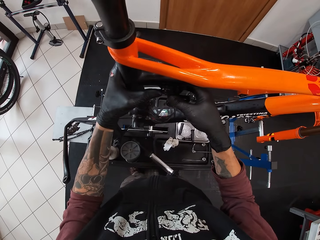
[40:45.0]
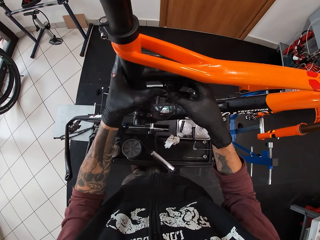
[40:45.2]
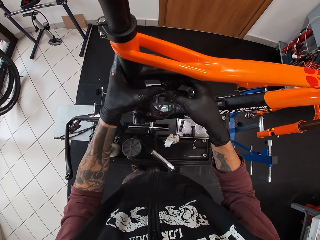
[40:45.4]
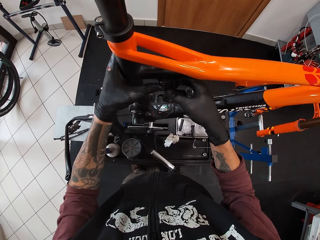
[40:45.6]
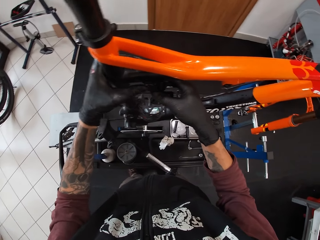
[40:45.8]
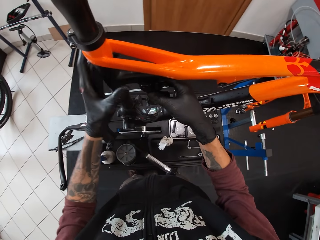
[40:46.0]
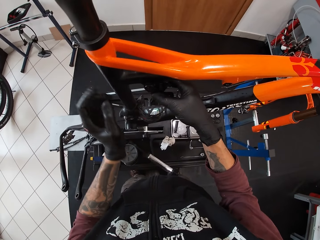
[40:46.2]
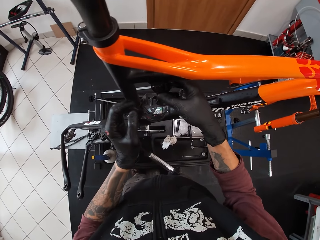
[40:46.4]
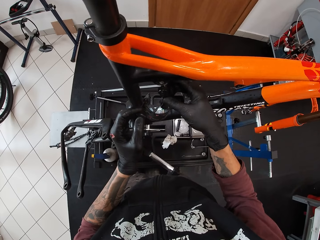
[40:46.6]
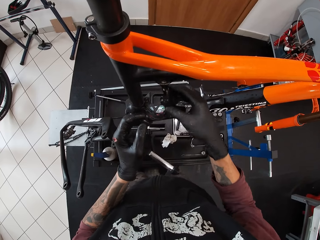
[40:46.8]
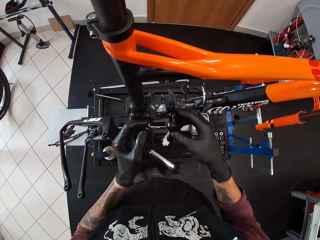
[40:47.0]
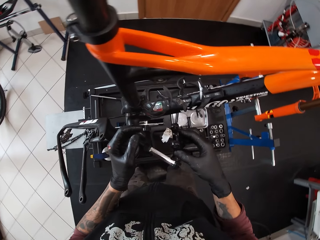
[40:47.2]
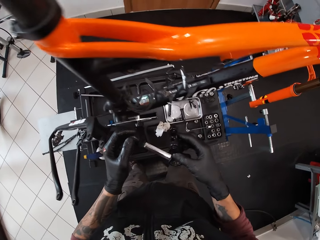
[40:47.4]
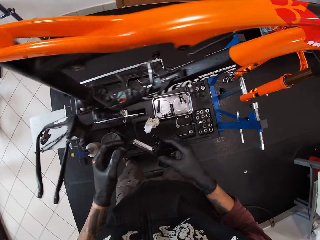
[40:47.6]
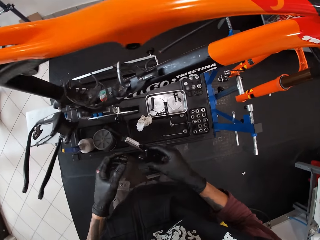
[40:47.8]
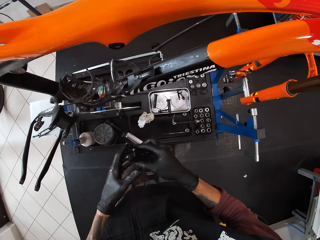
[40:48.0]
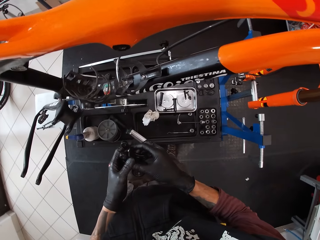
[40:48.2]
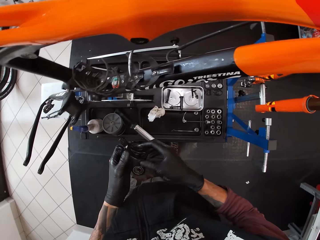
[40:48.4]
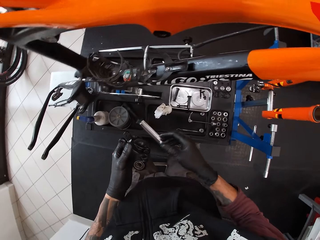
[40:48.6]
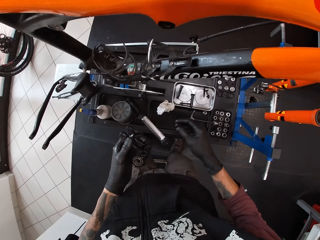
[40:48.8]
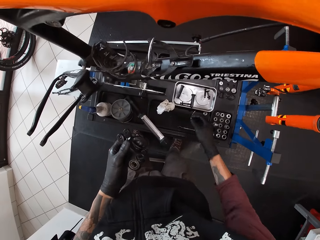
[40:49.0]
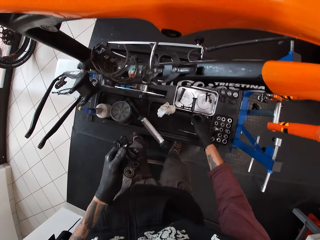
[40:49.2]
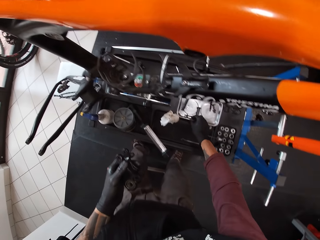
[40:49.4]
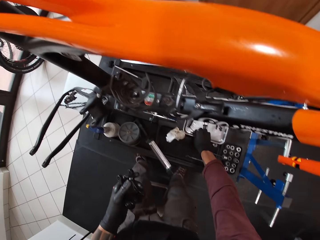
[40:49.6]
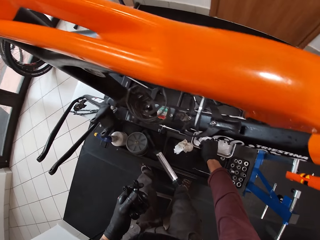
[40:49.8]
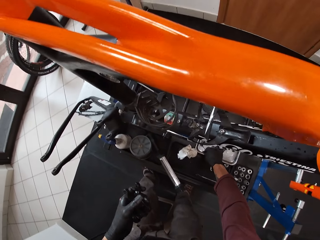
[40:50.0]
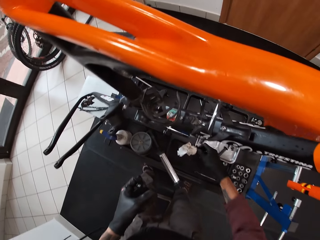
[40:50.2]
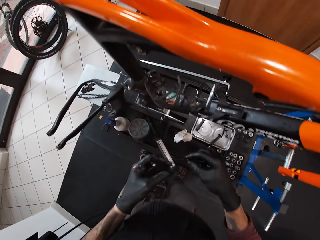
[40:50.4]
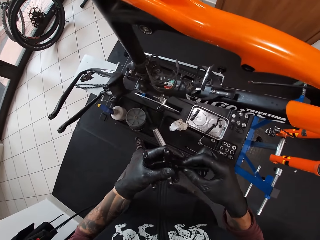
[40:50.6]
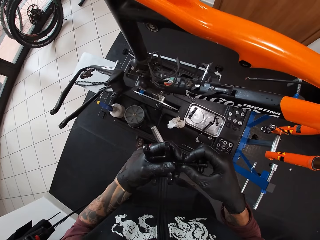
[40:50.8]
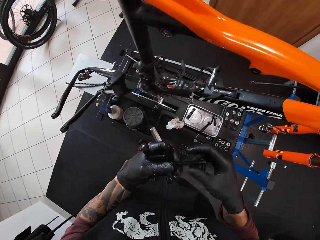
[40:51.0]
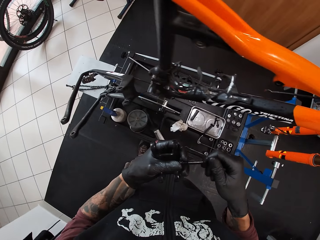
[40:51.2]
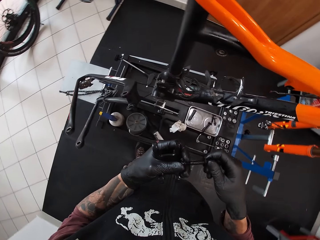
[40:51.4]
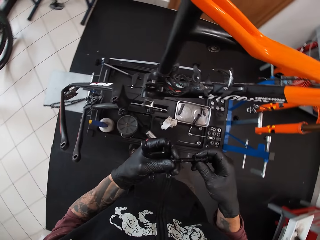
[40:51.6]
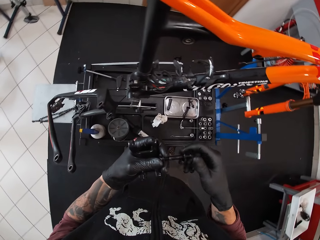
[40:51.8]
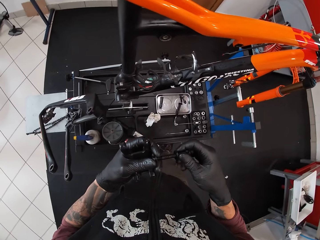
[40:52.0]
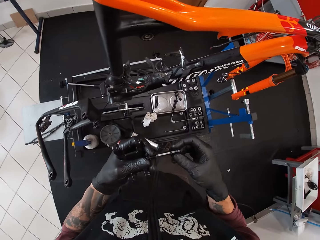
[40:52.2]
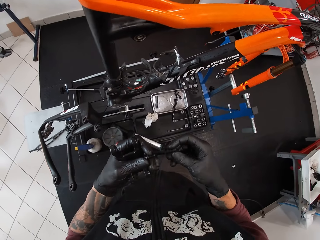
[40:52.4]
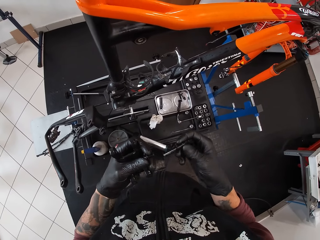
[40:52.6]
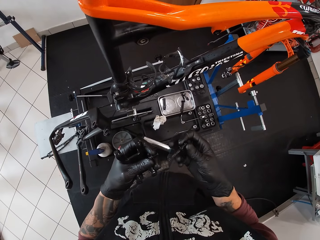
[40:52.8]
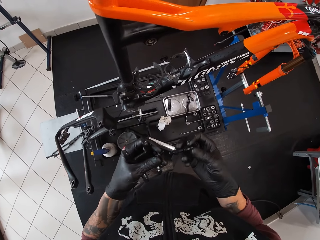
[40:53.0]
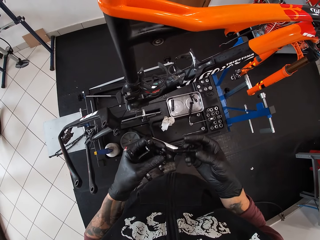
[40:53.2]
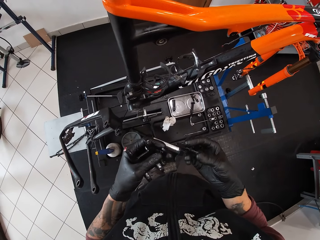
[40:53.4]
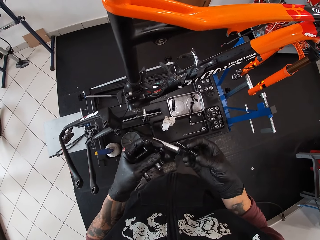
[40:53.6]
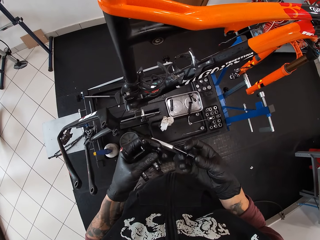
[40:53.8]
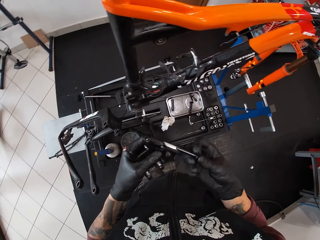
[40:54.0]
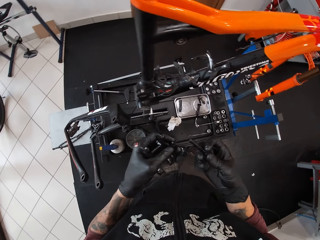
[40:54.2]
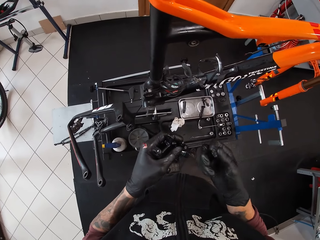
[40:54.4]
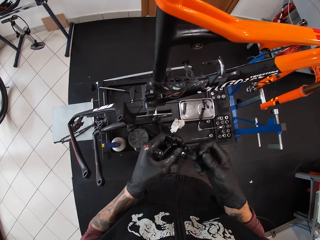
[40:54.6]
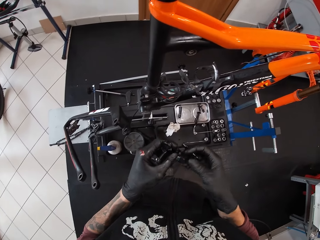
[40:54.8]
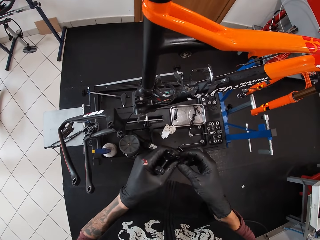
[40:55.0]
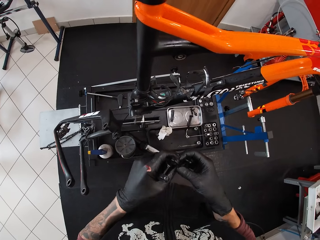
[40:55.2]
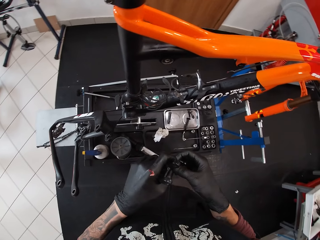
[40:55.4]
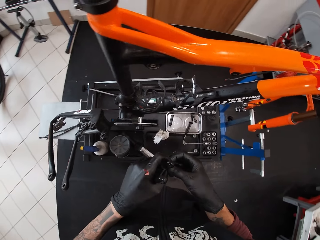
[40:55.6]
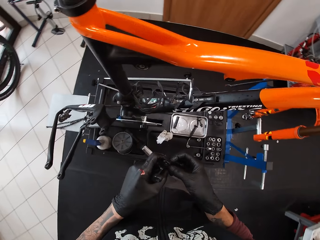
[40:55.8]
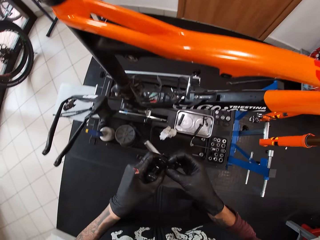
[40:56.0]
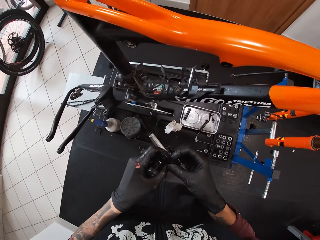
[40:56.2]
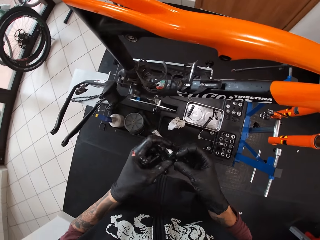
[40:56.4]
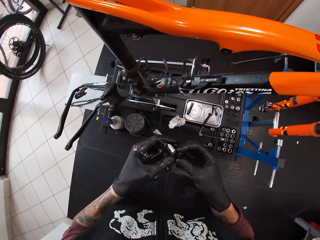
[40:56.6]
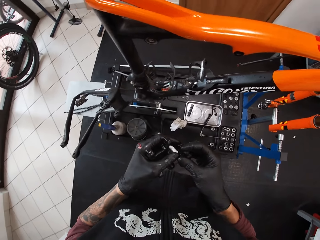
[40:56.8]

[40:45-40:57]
The camera wearer removes the joiner from the bicycle. He passes the frame spare to his left hand. He picks a bolt from a metal tray on a bench on a floor with his right hand. He holds the bolt with both hands. He disconnects the bolt from a bearing in his left hand with his right hand.

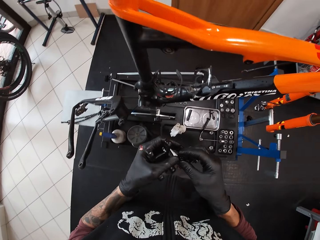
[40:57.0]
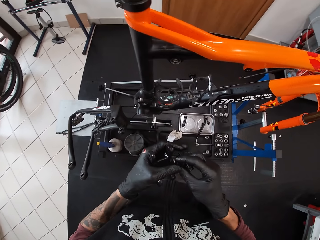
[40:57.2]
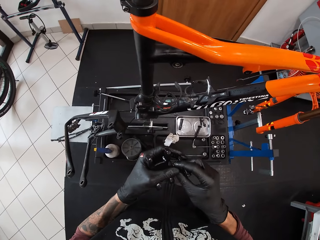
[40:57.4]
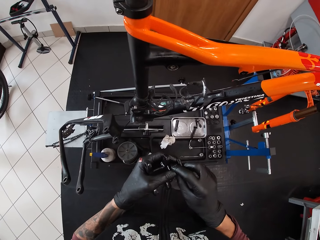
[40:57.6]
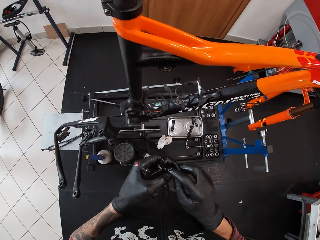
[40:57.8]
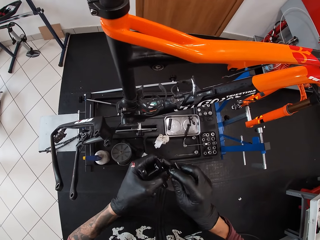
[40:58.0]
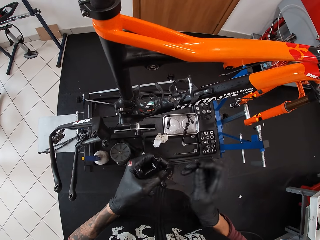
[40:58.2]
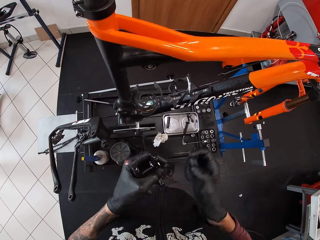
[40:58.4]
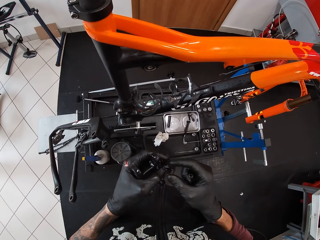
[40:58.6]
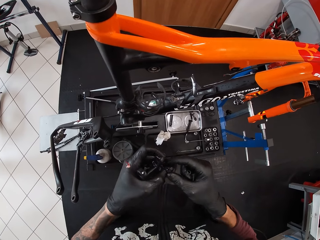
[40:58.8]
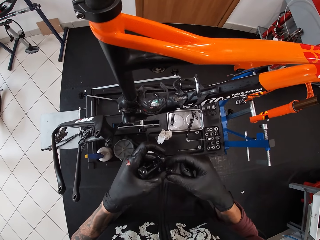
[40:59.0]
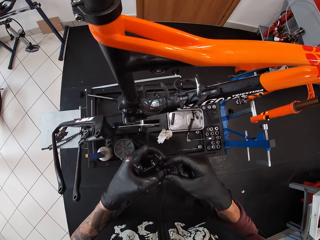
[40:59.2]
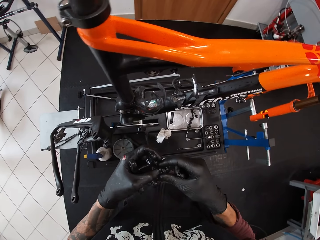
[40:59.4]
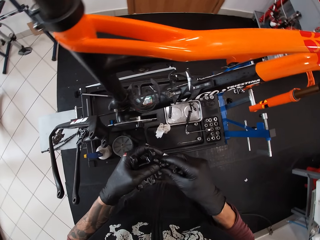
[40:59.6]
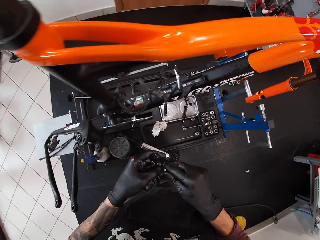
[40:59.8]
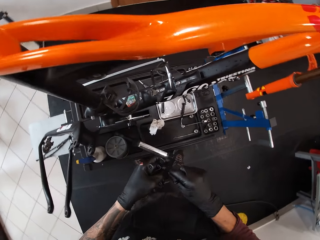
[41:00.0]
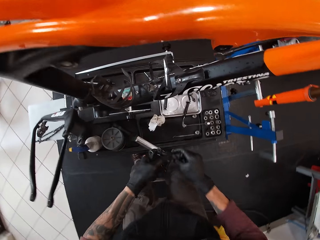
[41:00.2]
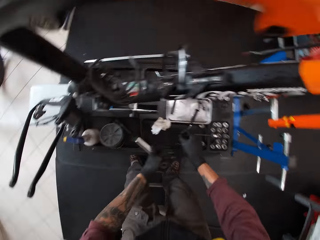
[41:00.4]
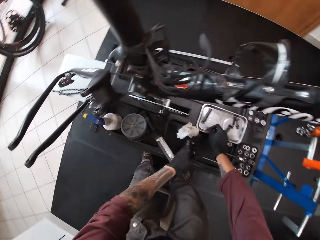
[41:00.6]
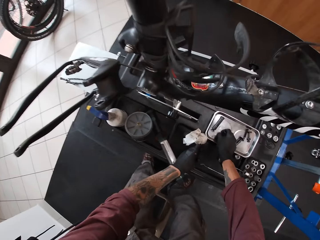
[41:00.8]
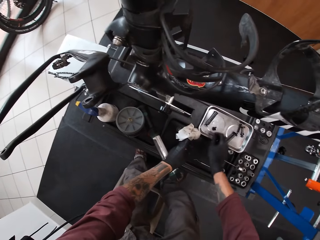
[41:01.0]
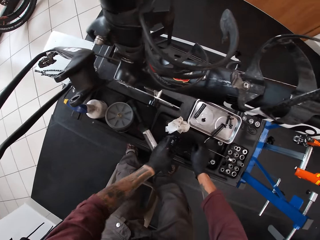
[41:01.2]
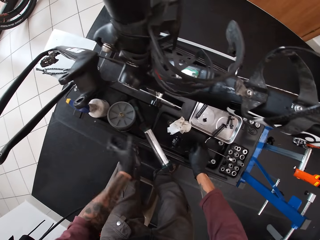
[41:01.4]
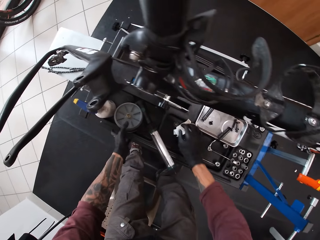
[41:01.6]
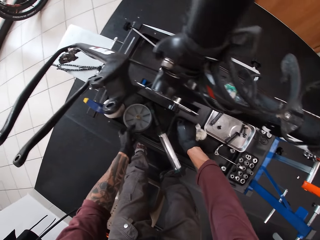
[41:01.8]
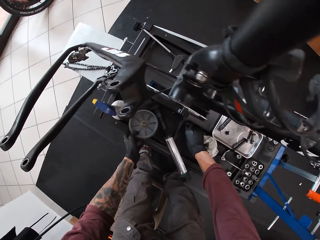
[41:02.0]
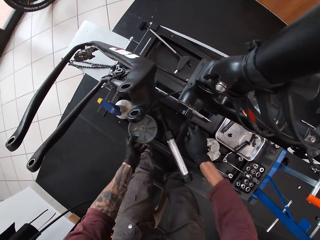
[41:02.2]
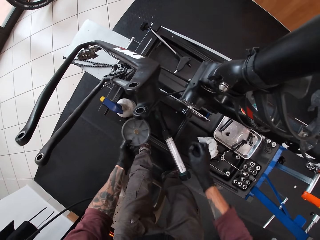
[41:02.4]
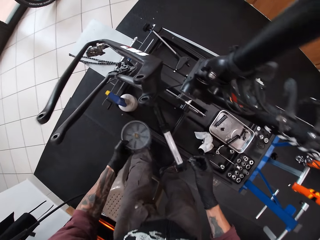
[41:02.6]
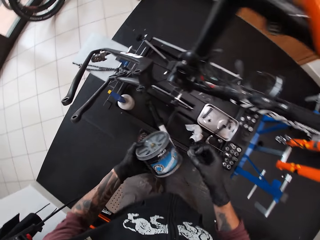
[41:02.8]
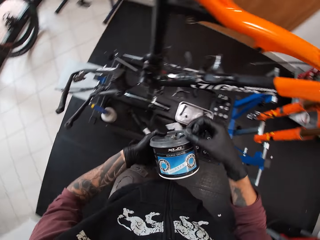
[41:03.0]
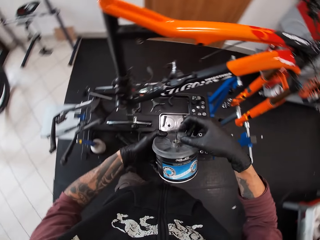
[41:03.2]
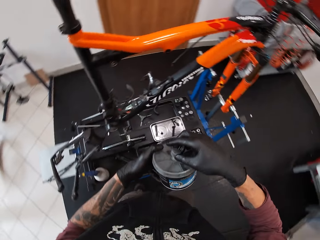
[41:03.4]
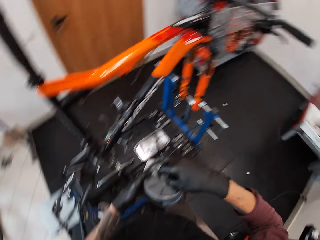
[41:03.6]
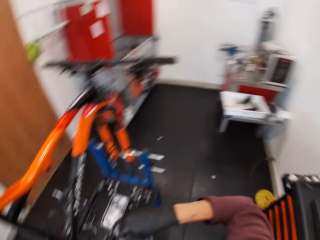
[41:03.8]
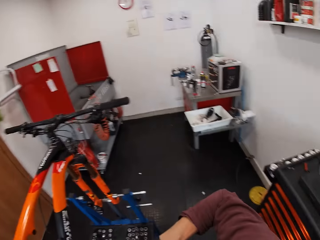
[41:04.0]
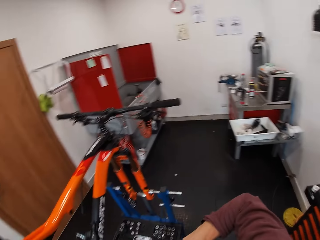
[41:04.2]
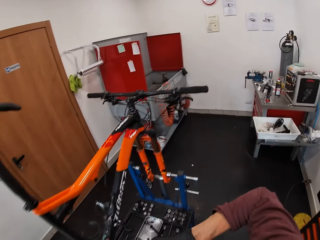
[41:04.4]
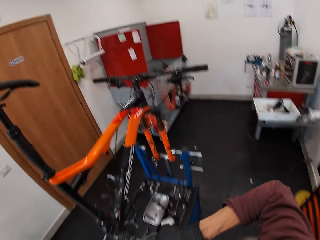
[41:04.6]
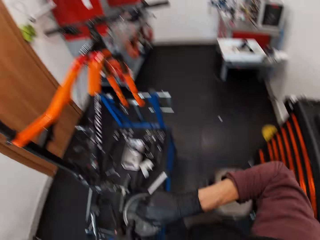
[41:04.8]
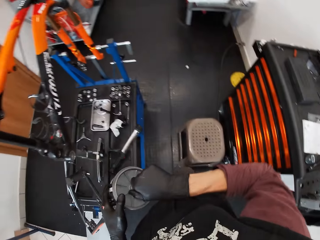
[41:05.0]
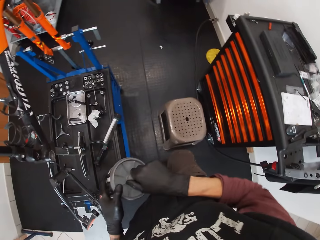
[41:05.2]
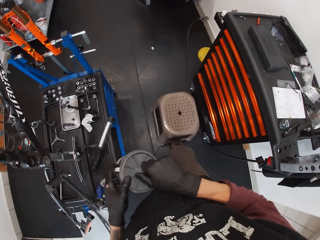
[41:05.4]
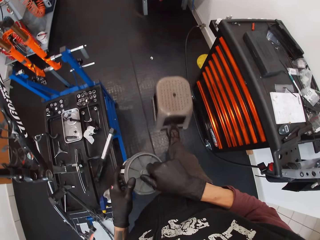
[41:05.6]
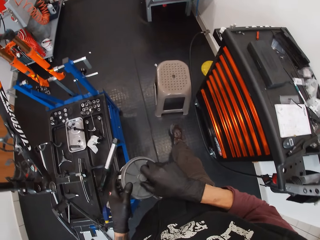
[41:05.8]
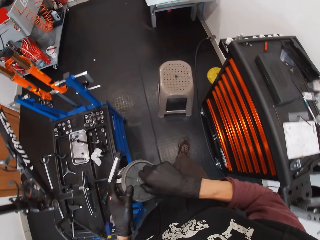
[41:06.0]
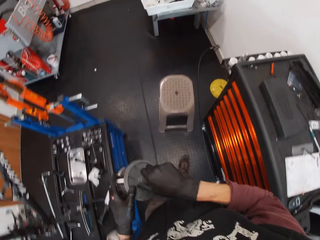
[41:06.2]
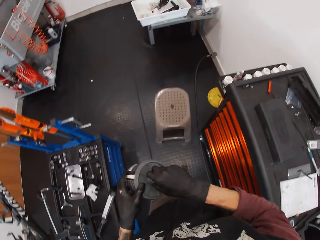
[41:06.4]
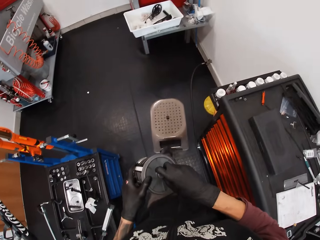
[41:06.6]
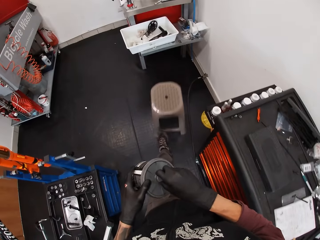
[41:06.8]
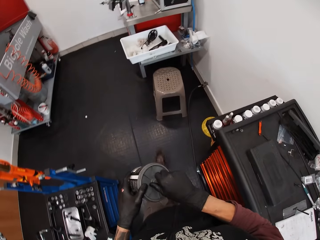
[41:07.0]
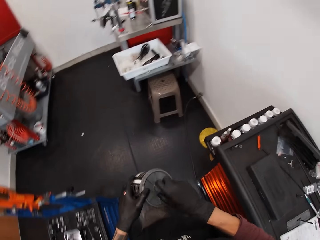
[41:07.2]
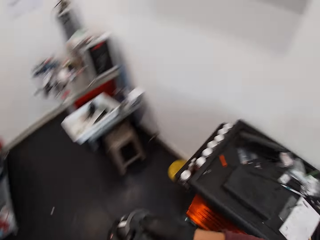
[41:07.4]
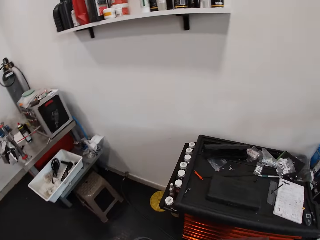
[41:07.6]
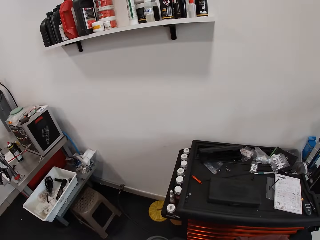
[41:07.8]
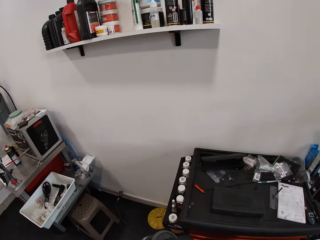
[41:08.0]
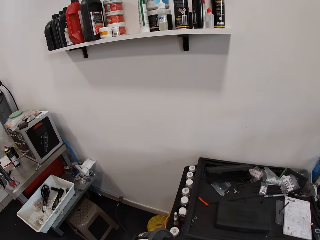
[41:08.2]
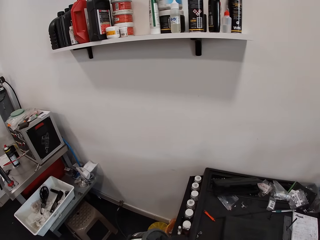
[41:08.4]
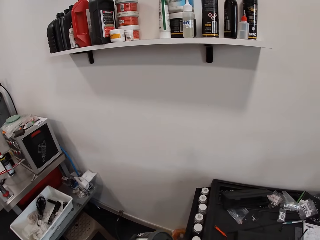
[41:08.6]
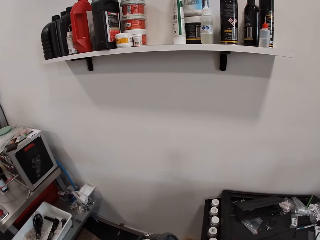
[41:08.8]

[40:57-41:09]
The camera wearer passes the bearing to his right hand. He places the bearing on the metal tray with his right hand. He drops the frame spare on the bench with his left hand. He drops the bolt on the bench with his right hand. He picks a cap of the gray container from the bench with his right hand and picks the gray container from the bench with his left hand. He closes the gray container with the cap in his right hand. He moves towards the shelf. He kicks the plastic stool aside with his right leg. He kicks the plastic stool with his left leg.
